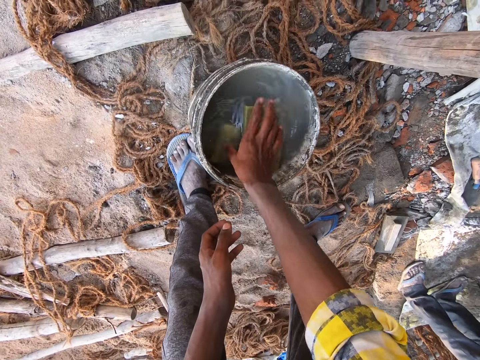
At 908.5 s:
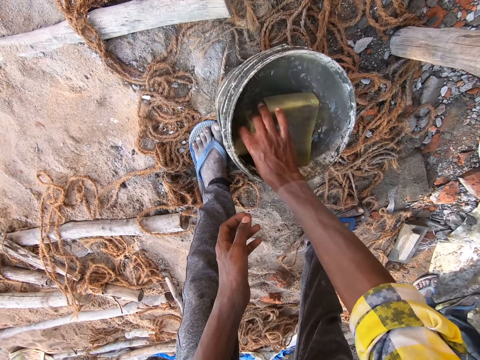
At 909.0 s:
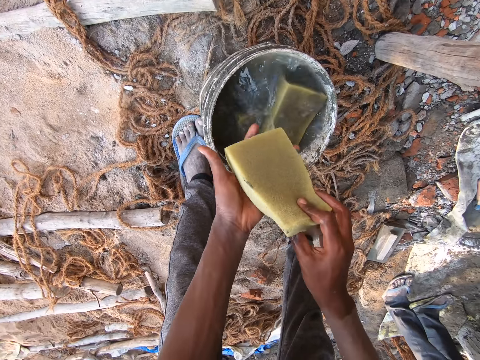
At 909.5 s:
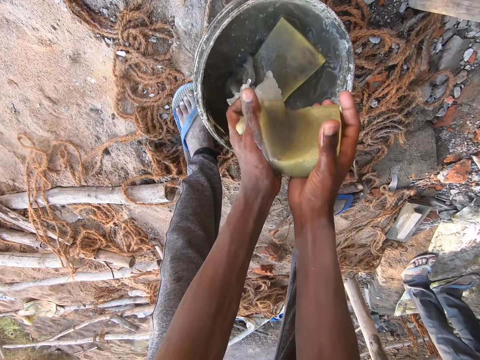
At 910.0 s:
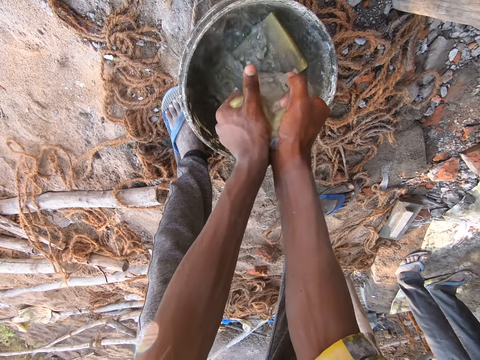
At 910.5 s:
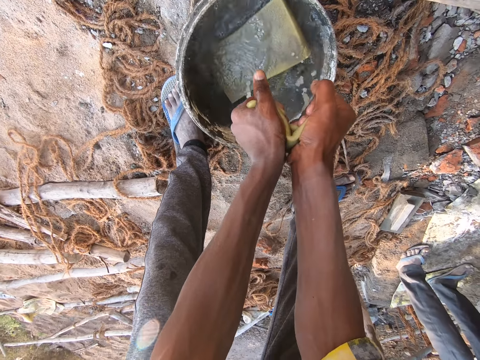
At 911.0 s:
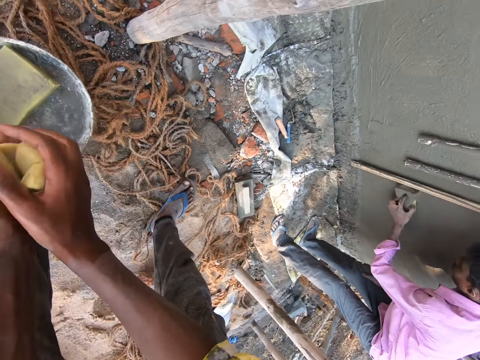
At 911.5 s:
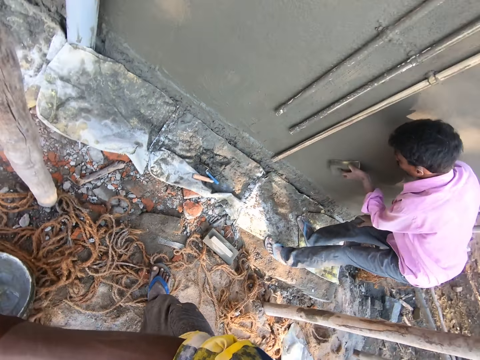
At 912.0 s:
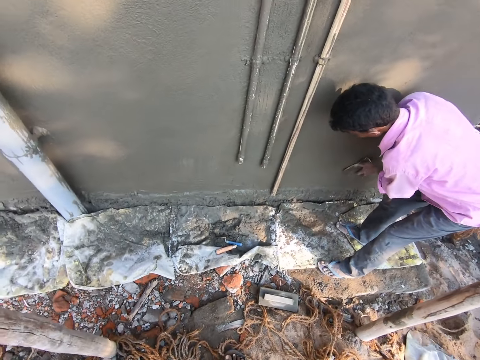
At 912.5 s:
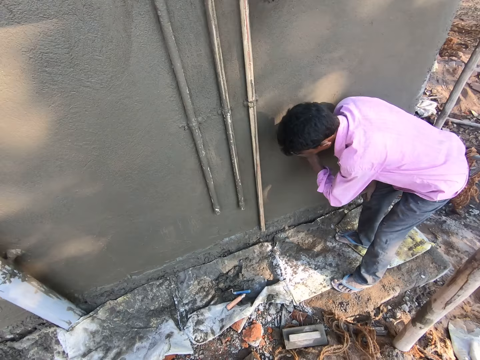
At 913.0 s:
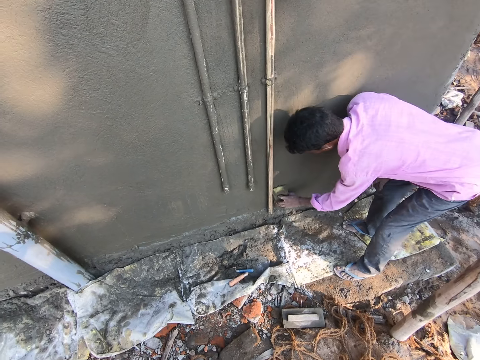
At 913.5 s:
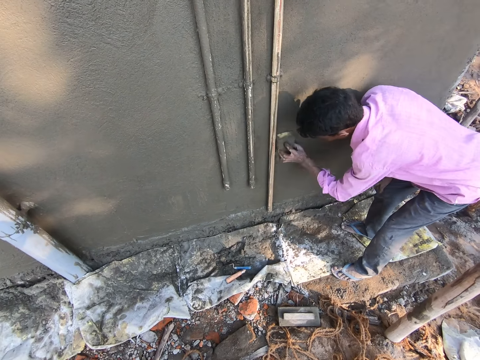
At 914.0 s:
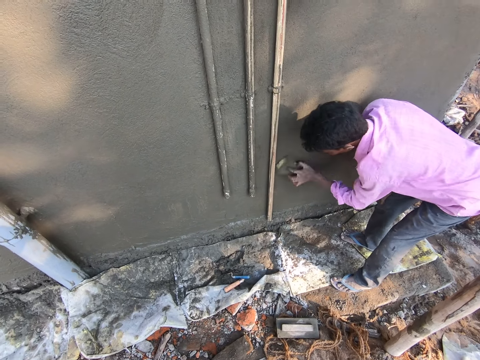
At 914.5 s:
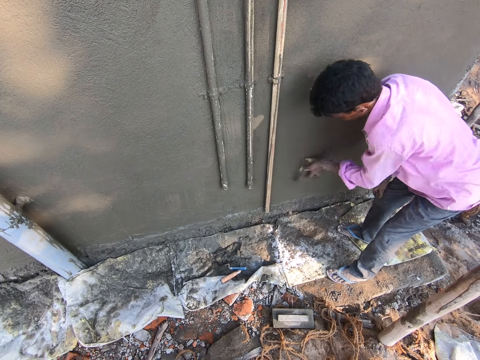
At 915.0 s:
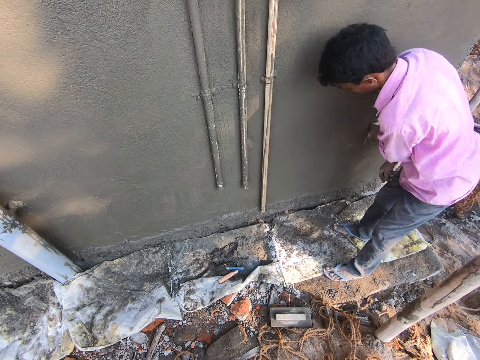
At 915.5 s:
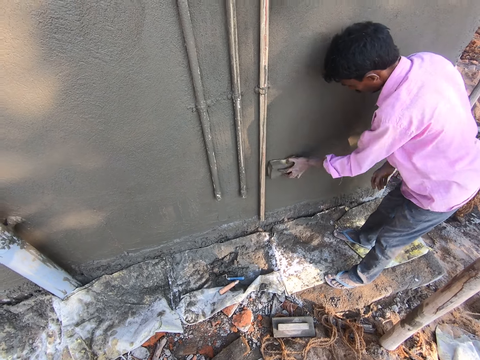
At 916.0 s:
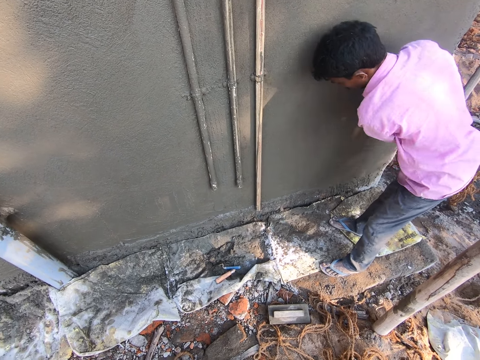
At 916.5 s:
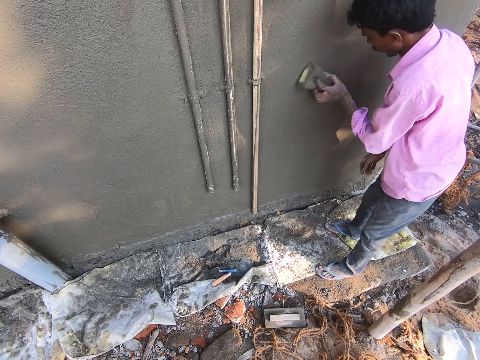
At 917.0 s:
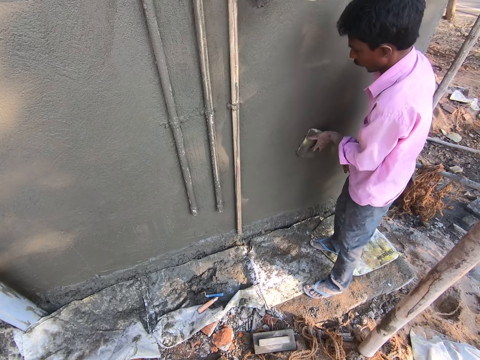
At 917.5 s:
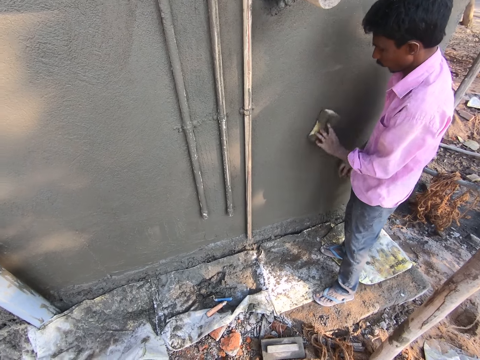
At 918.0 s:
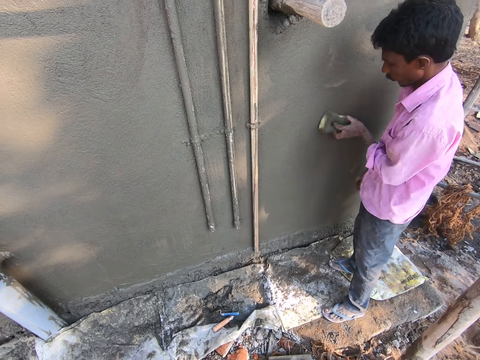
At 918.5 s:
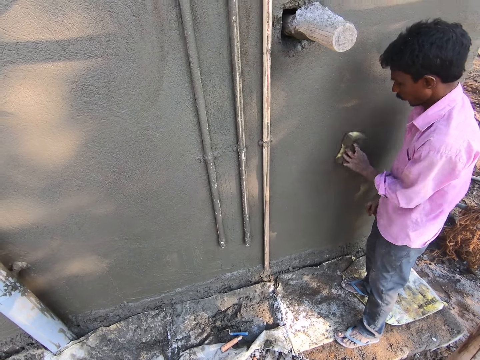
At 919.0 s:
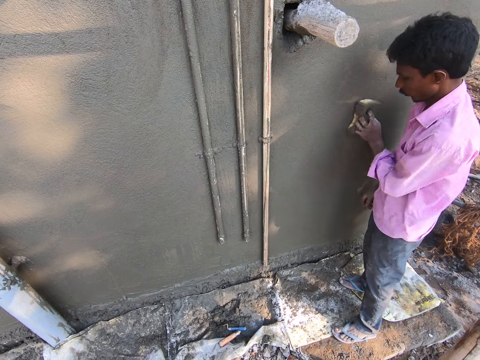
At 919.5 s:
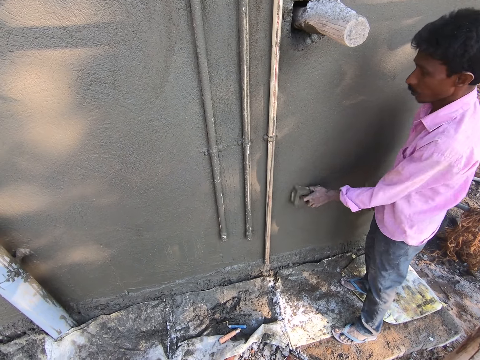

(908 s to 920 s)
The camera wearer picks up a piece of mattress or cleaning sponge from the bucket. They squeeze water from the piece of mattress with both hands. They turn around, soften the wall with the cleaning sponge, and look at a person. The person wipes the wall with the piece of mattress.

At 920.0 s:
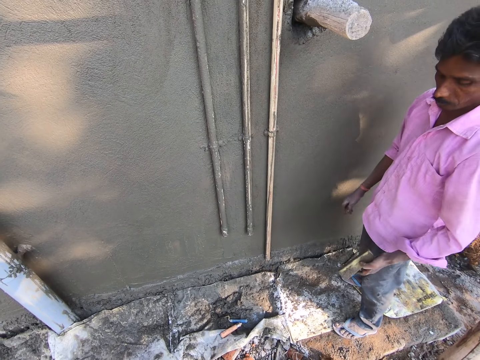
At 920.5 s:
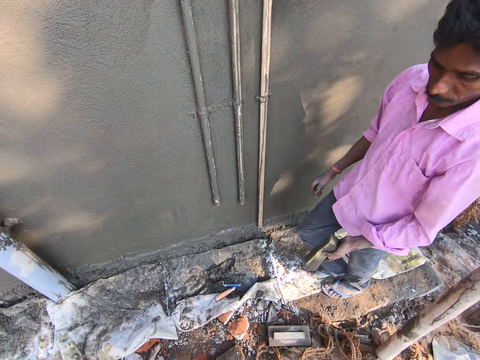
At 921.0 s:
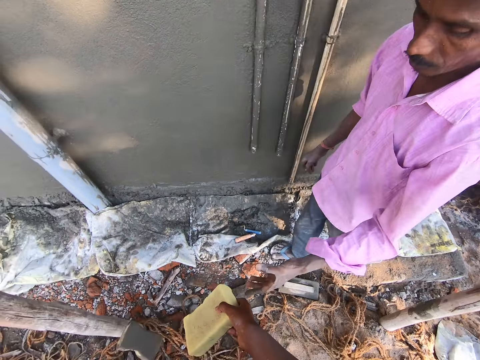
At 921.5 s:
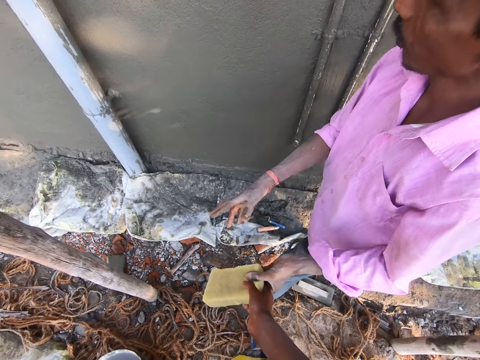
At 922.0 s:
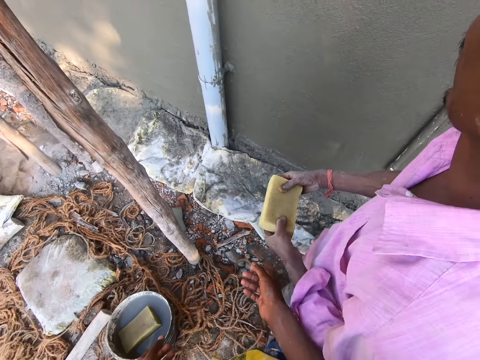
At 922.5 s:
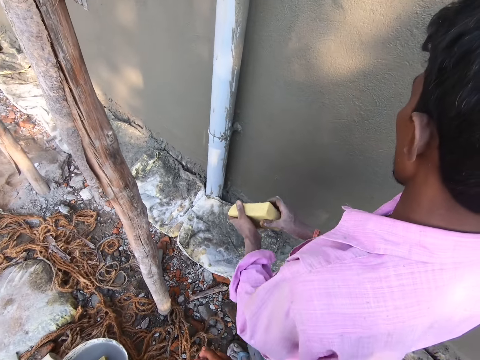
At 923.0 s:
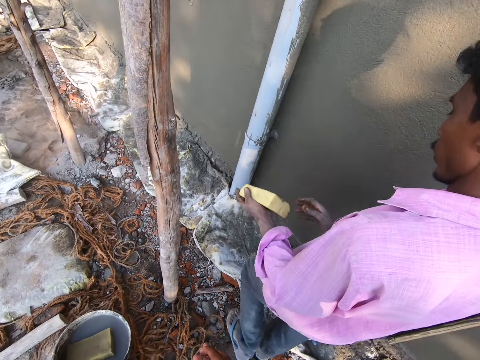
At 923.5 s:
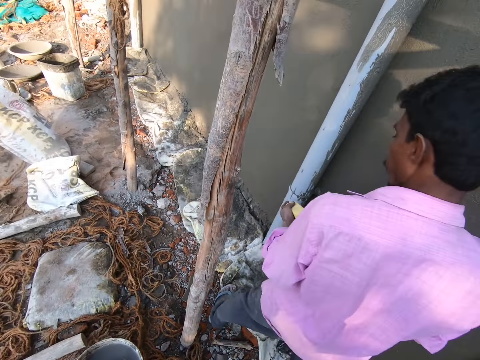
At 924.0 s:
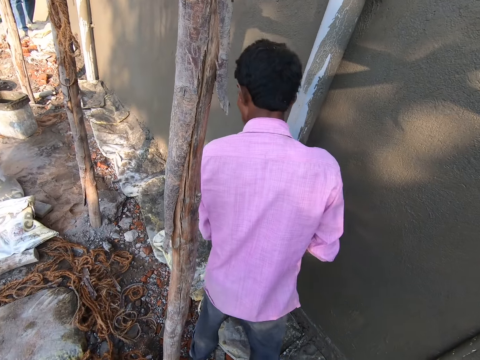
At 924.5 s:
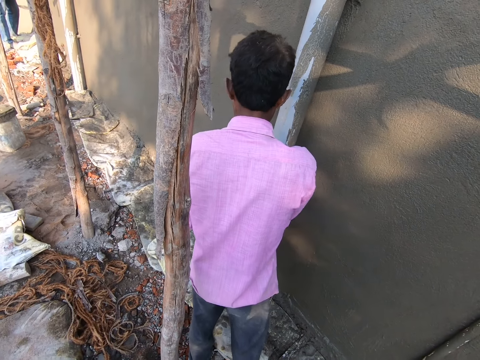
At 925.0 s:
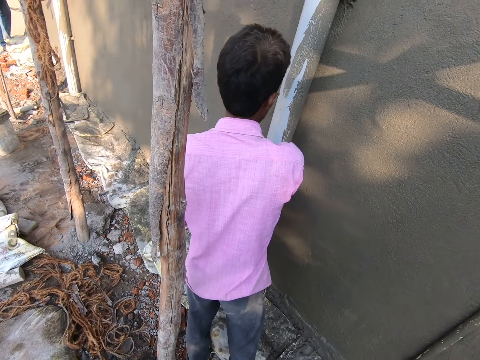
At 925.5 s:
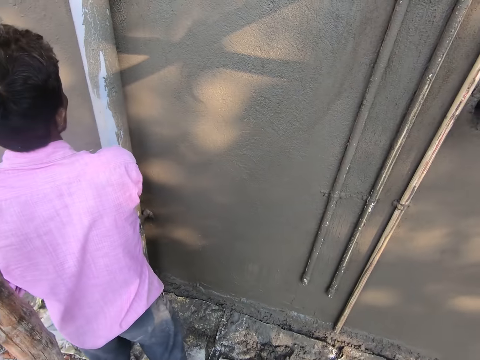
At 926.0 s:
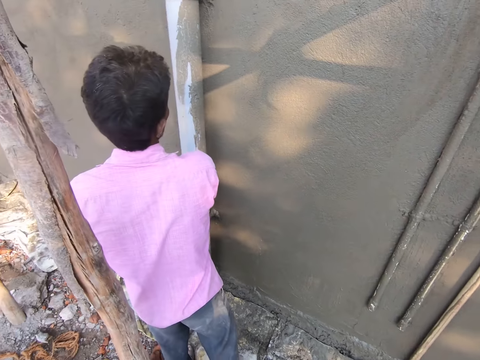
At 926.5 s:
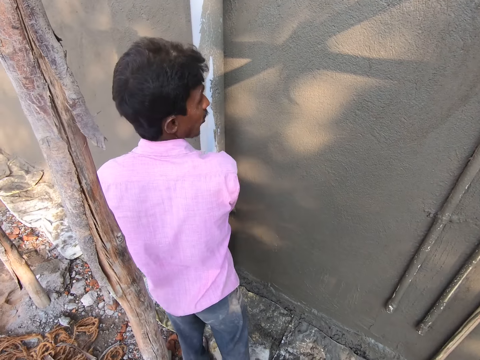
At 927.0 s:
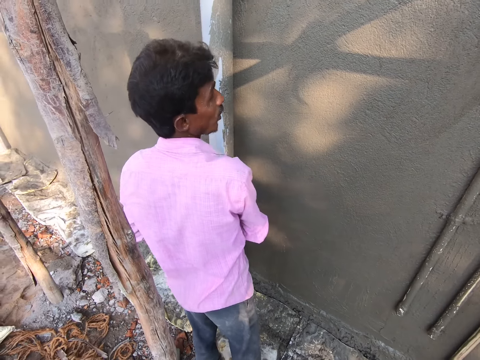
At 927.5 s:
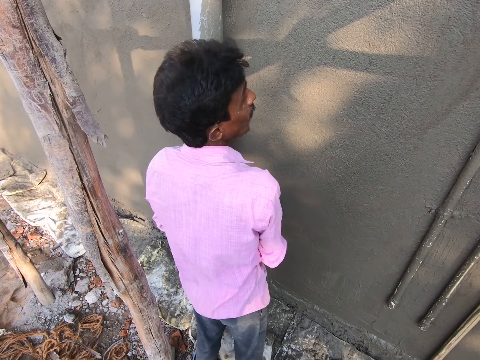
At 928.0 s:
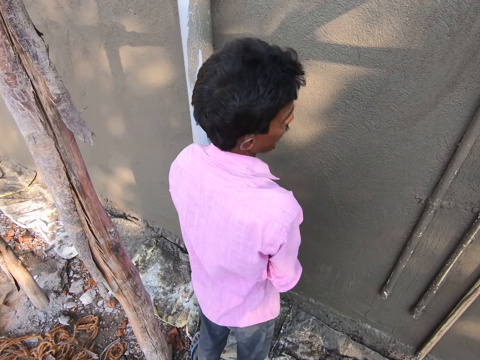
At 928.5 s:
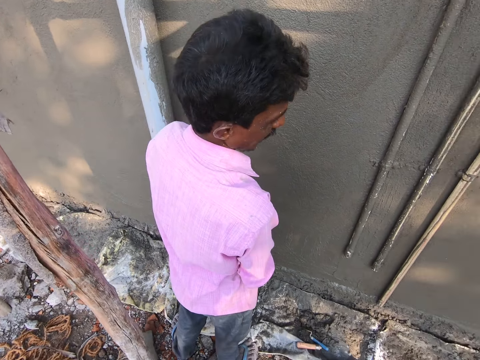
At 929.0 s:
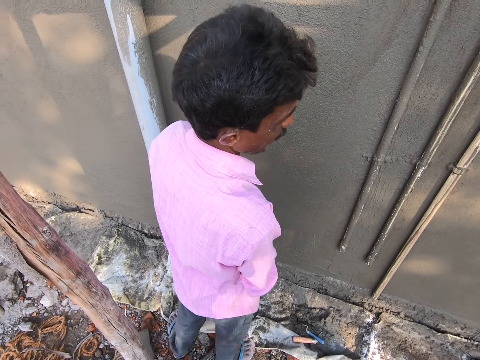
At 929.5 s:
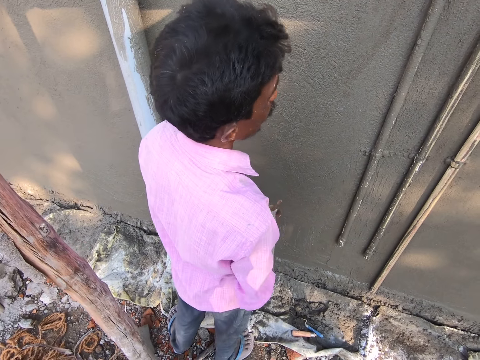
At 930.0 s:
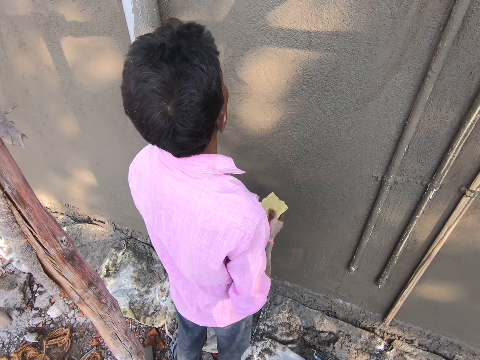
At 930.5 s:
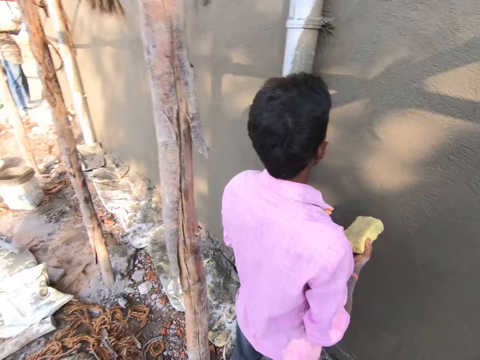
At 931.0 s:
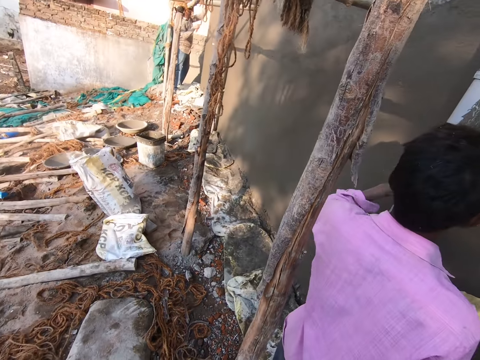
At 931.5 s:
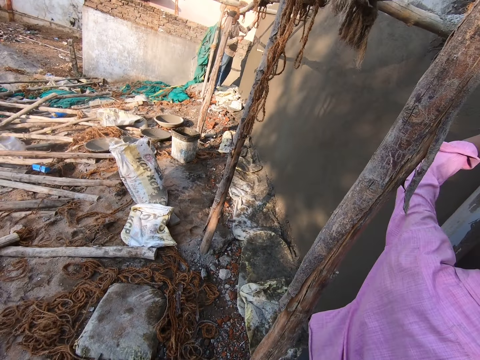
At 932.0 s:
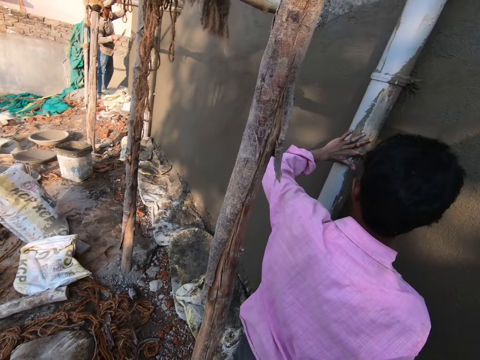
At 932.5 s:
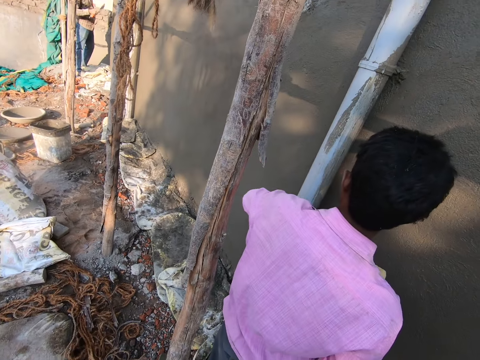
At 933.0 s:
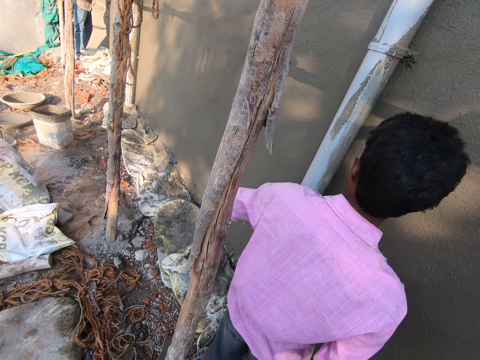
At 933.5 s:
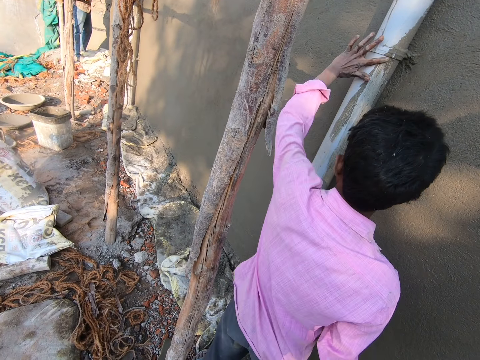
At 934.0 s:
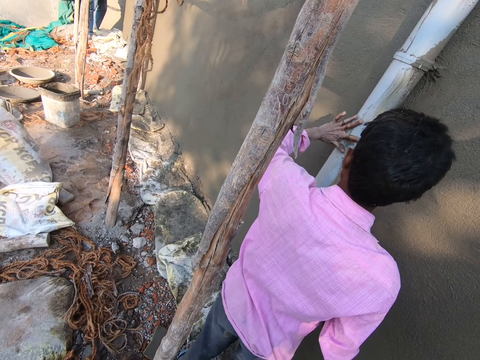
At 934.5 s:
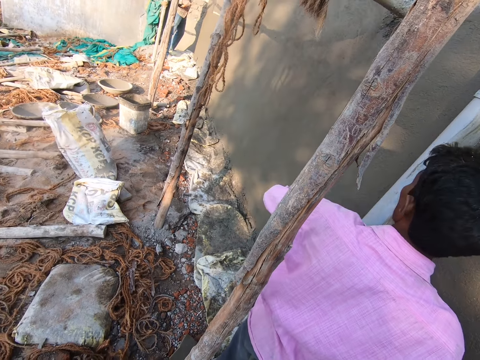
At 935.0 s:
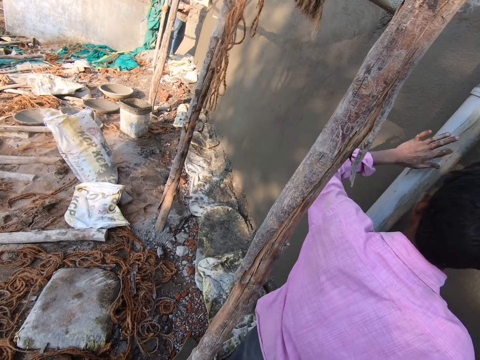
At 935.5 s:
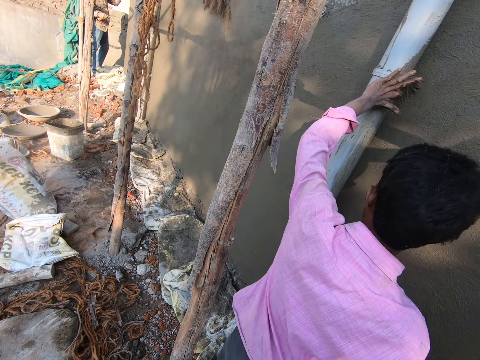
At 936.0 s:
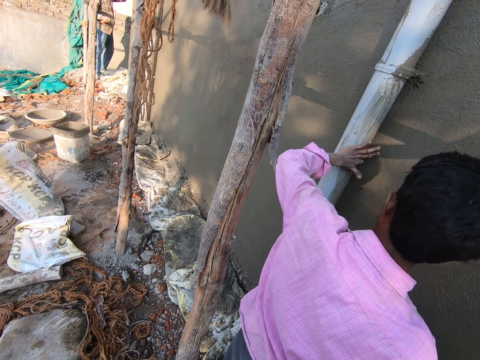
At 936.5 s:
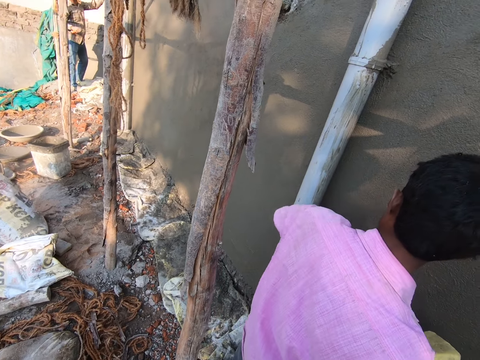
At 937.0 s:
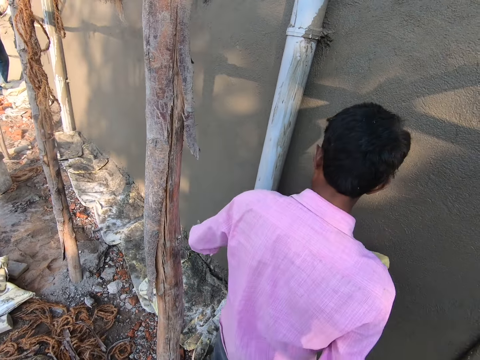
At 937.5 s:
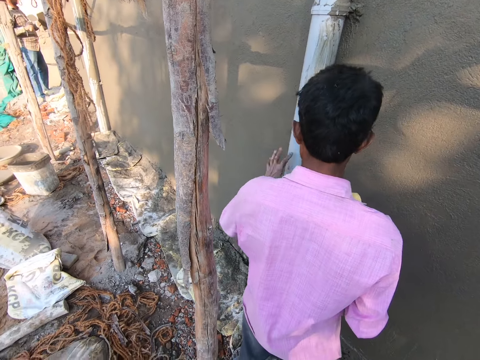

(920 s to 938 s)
A man throws a cleaning sponge on the ground. The camera wearer hands a cleaning sponge to the man. The man communicates with the camera wearer and walks around. The camera wearer looks around. The man touches a pipe on the wall and wipes the pipe with the left hand. The camera wearer responds to the man. The man touches the pipe on the wall.
